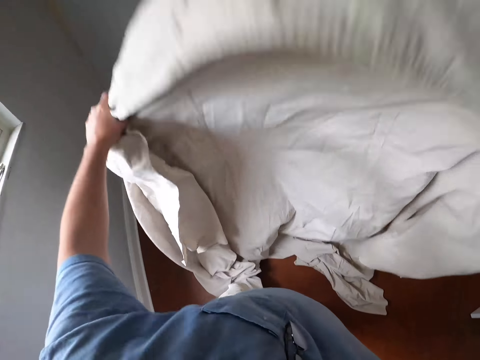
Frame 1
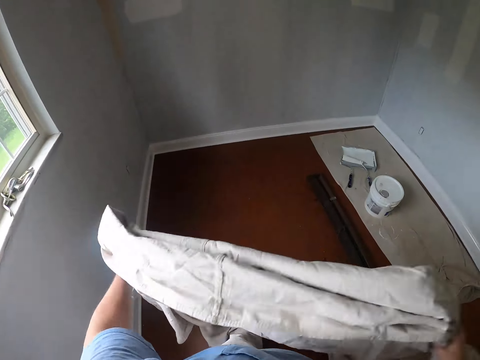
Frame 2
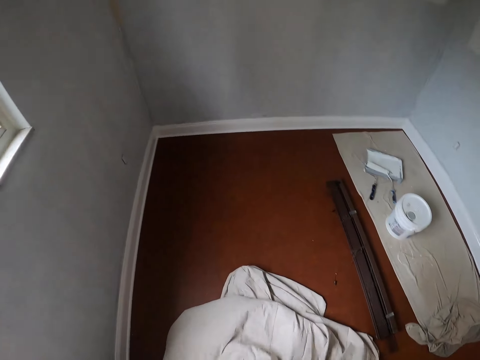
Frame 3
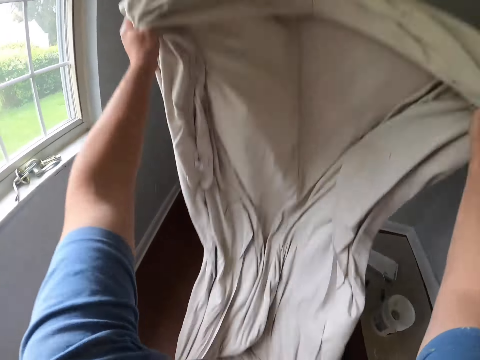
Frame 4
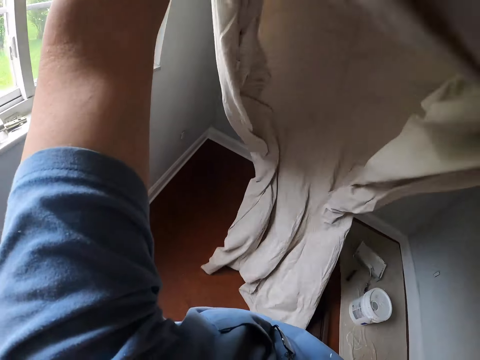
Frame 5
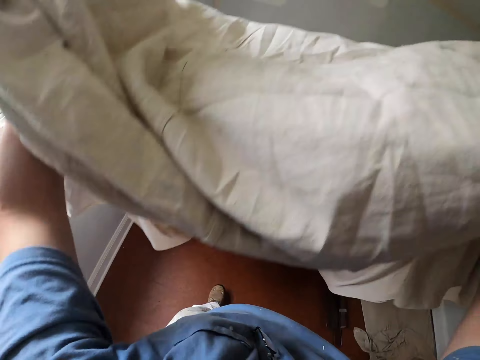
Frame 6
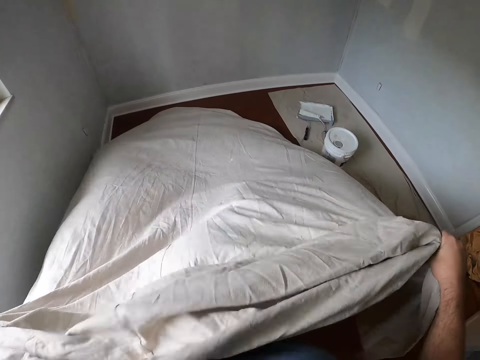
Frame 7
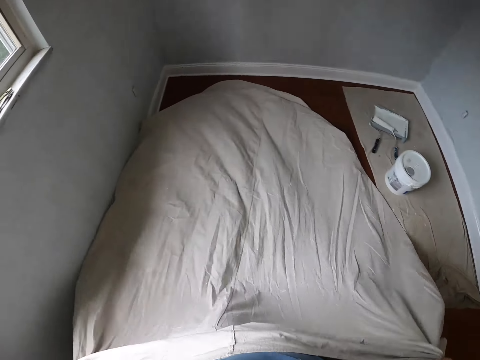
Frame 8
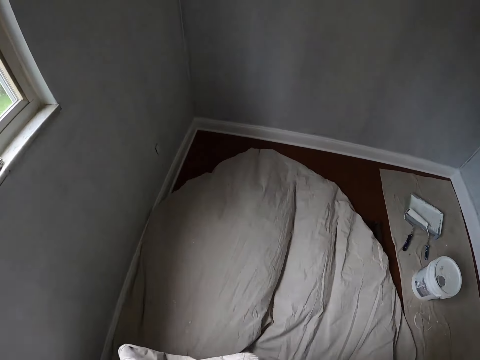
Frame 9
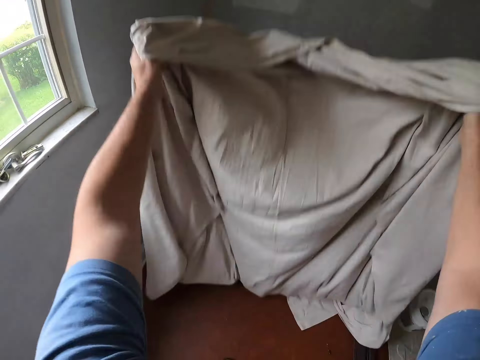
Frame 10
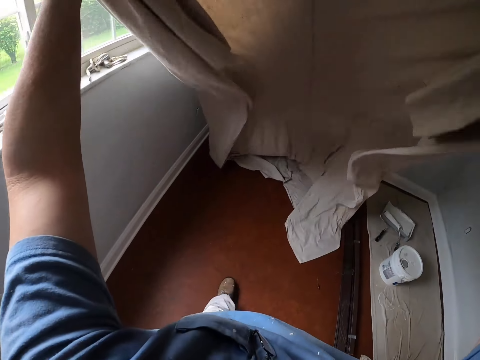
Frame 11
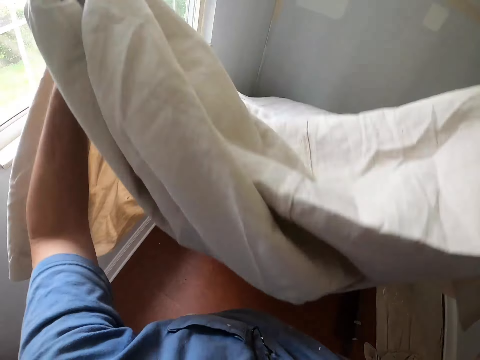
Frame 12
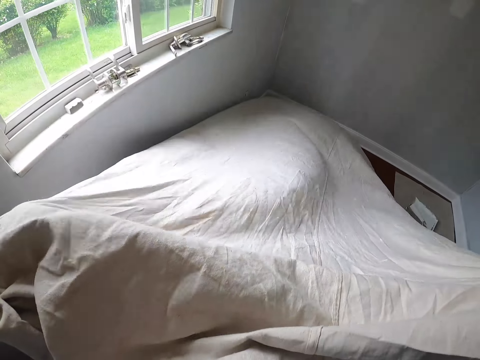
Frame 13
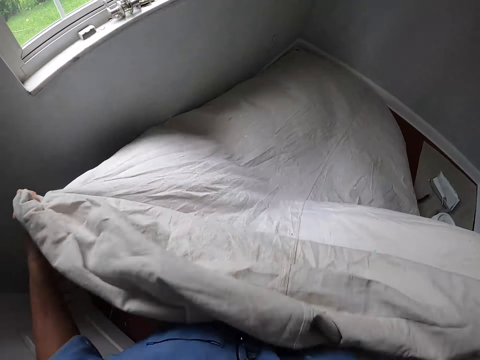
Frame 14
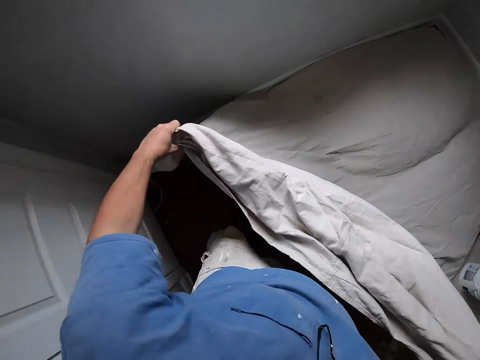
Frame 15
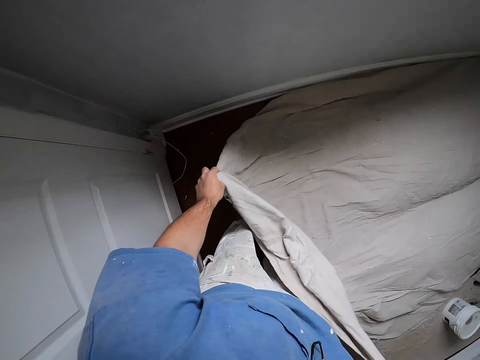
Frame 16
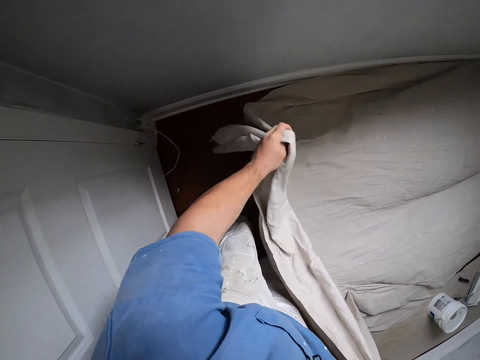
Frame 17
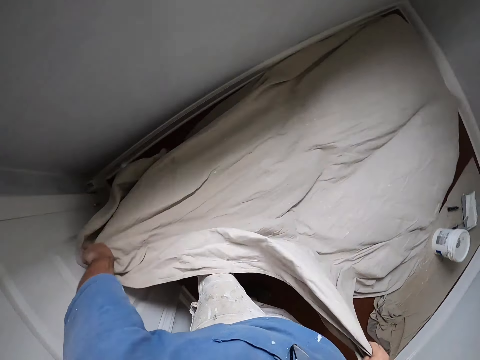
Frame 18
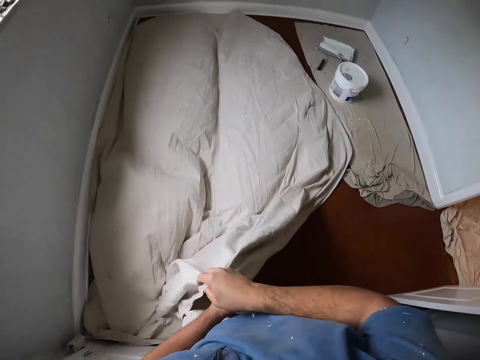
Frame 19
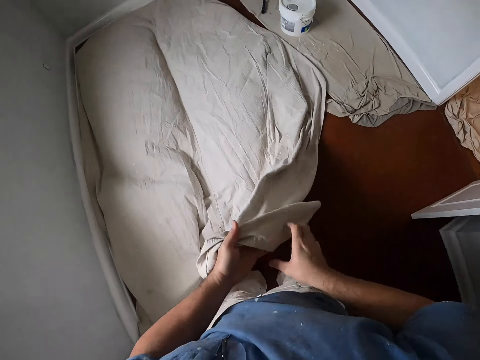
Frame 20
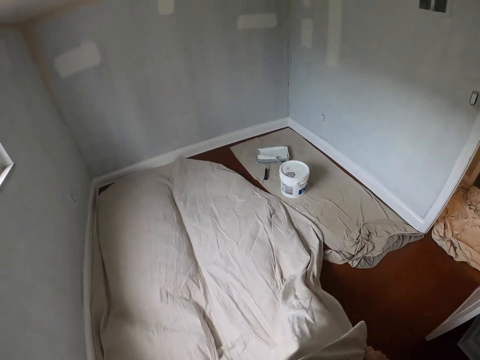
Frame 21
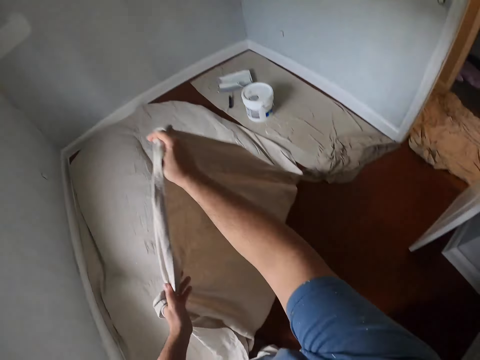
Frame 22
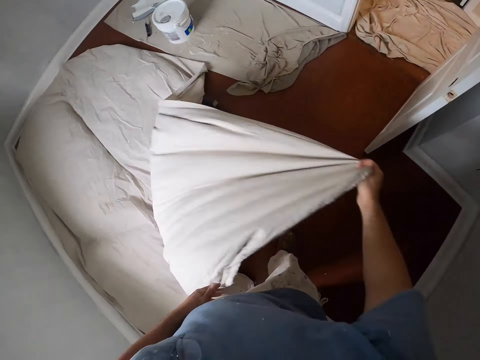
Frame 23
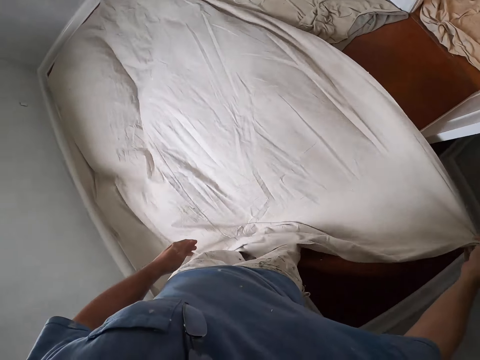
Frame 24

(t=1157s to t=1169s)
The camera wearer adjusts a piece of cloth. They spread the piece of cloth on the floor.

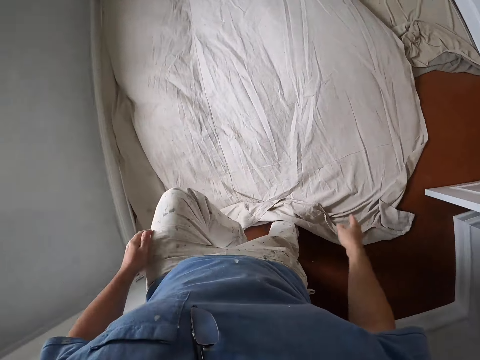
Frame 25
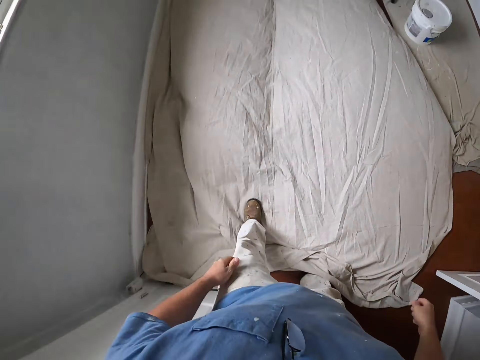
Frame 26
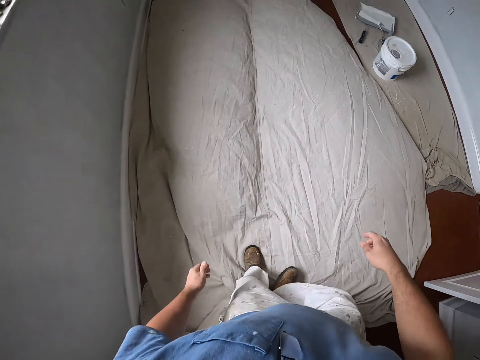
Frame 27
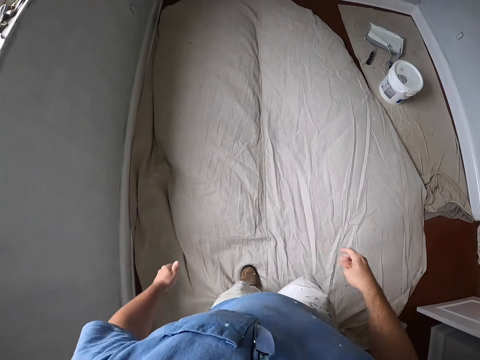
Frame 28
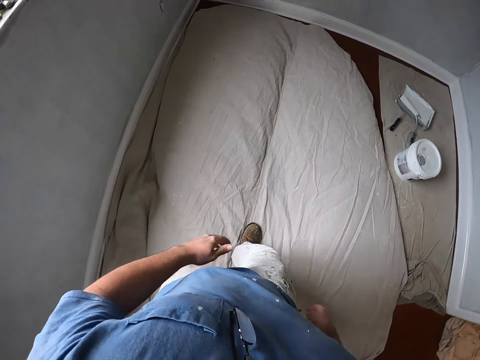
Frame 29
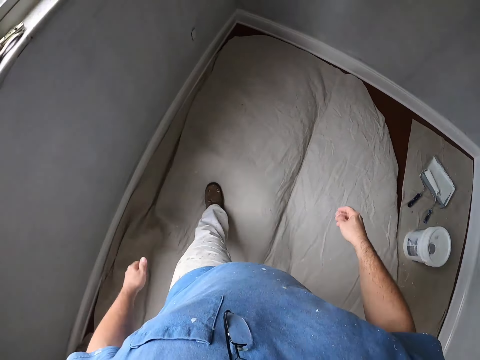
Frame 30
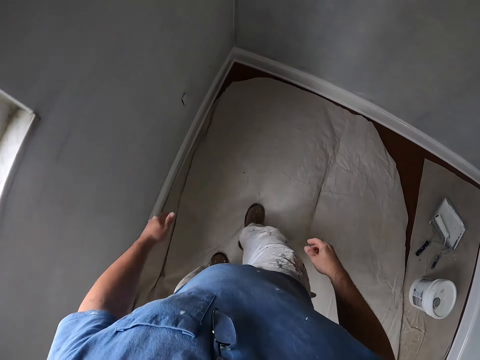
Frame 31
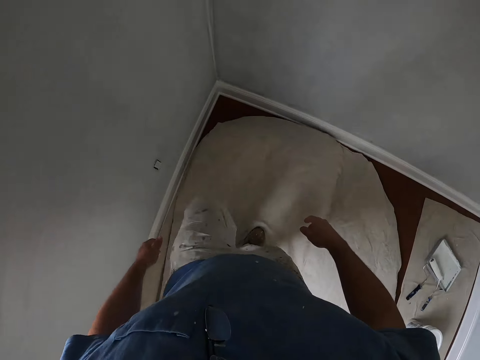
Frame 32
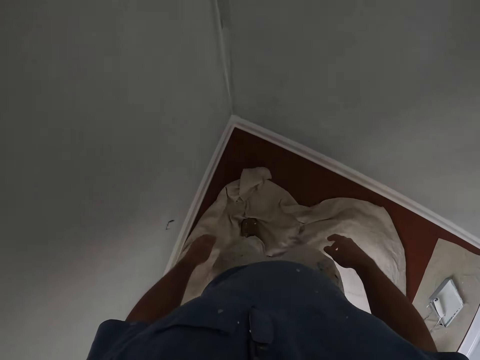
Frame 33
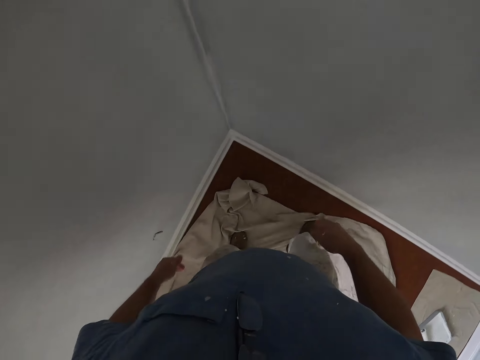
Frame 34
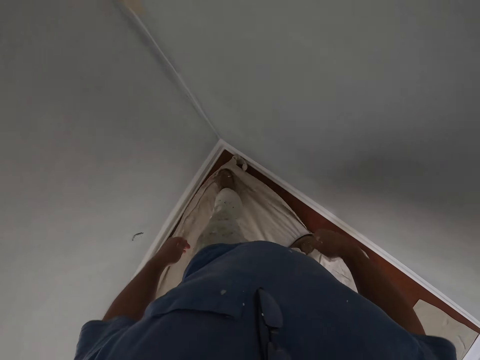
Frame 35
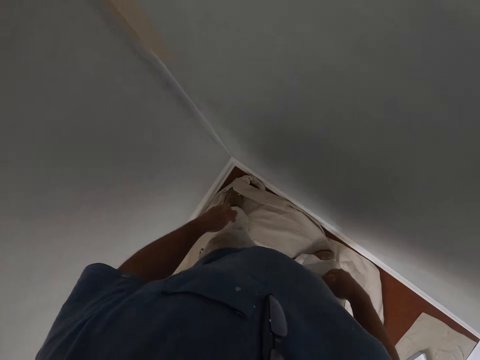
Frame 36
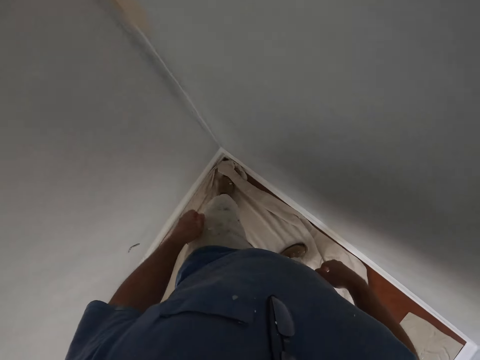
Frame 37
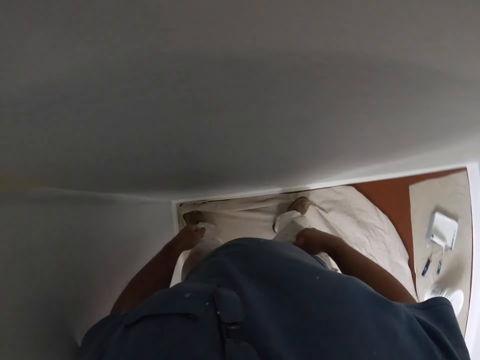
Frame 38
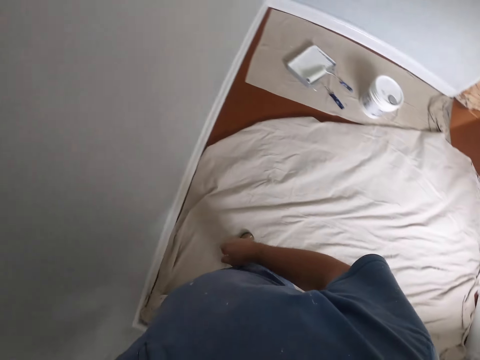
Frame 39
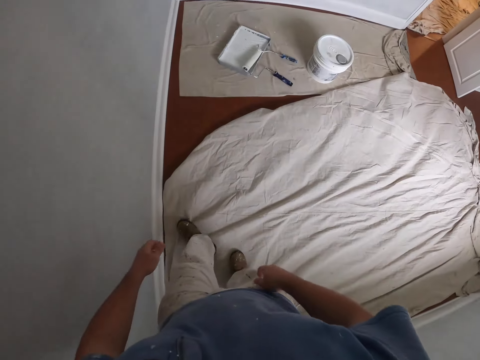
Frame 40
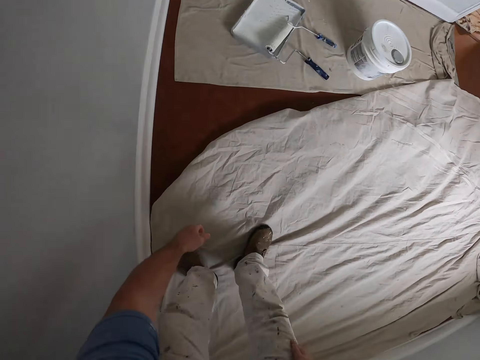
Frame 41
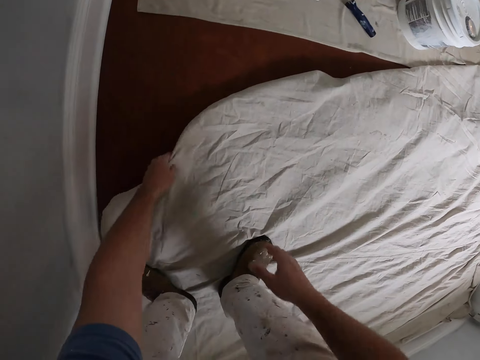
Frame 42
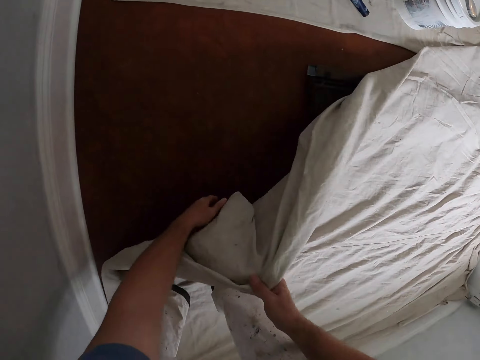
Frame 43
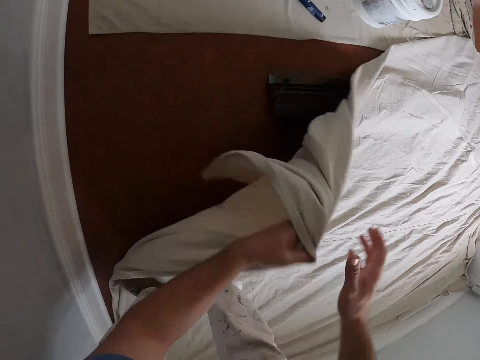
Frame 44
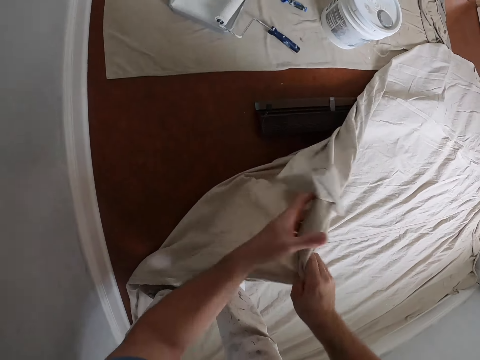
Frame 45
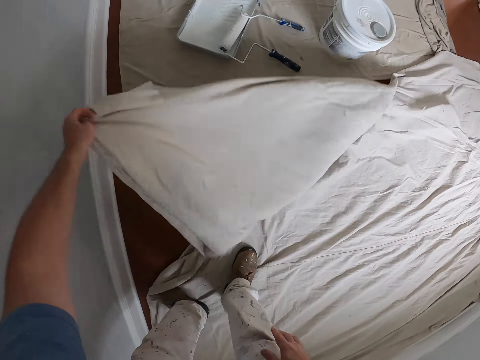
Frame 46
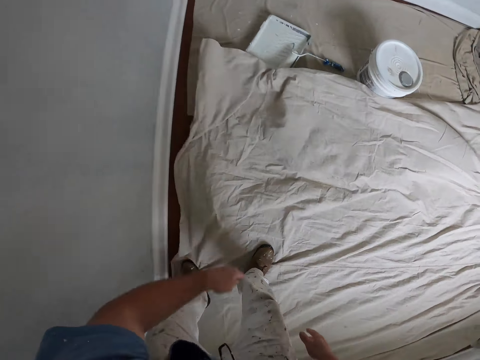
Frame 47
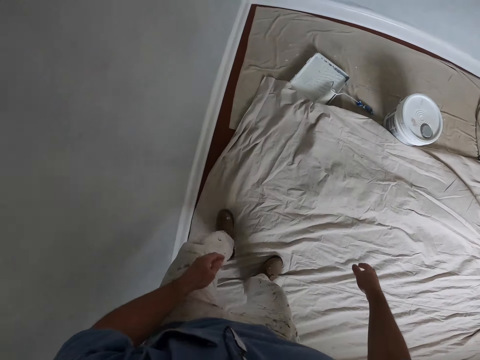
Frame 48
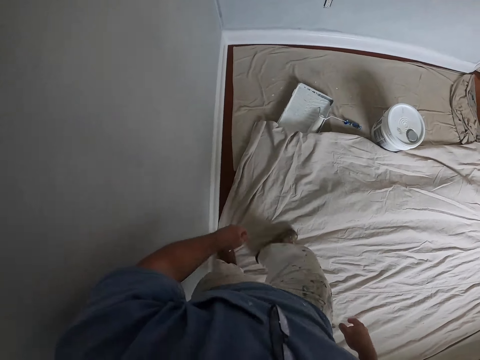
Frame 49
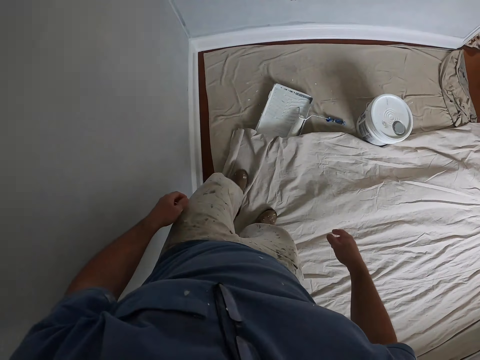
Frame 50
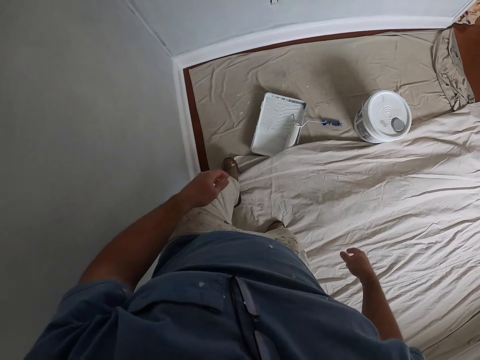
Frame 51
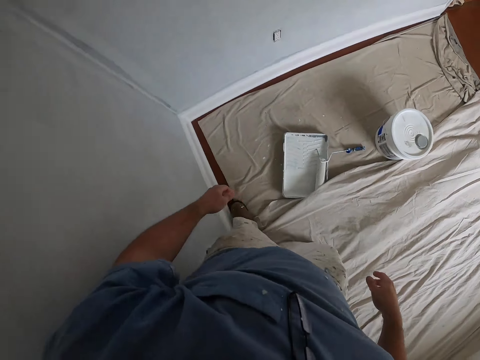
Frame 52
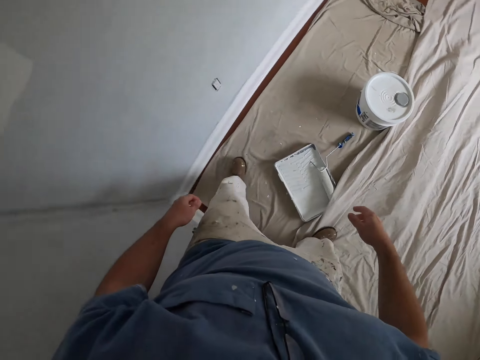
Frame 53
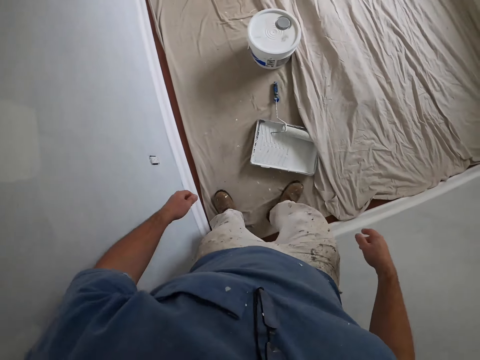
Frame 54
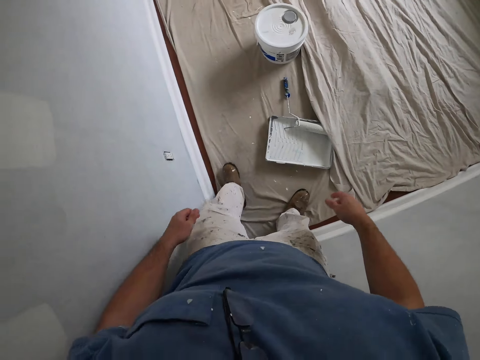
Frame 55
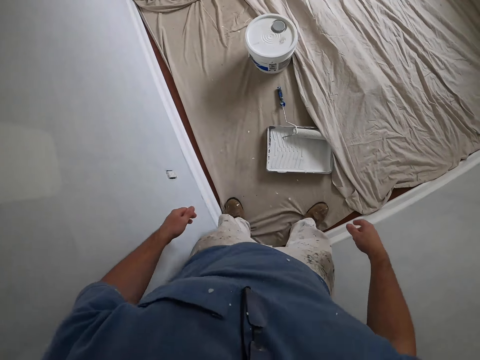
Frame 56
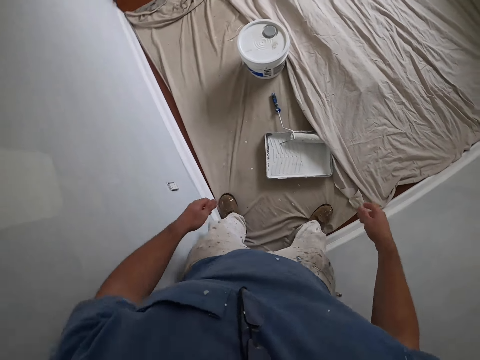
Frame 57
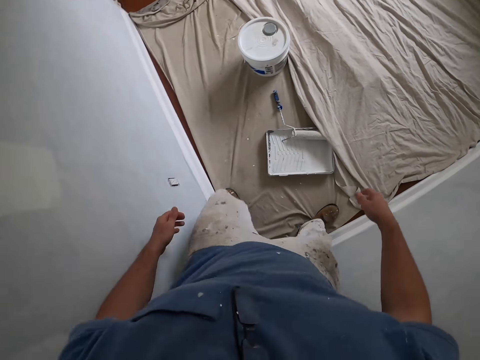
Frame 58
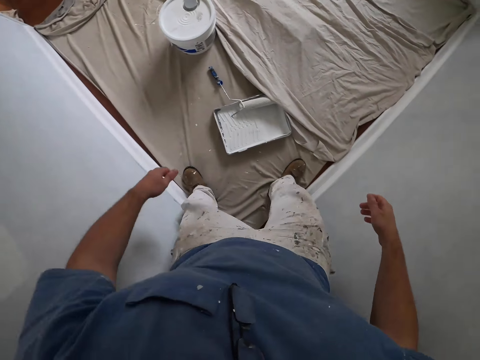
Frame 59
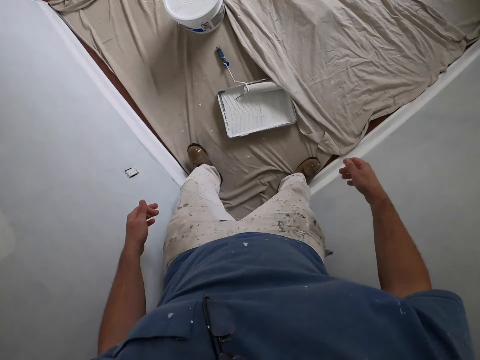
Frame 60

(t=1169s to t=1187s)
The camera wearer walks around the room. He adjusts the edges of the cloths on the floor with his legs. He adjusts the edges of the cloths on the floor with his left hand. He adjusts the edges of the cloths on the floor with his legs.
